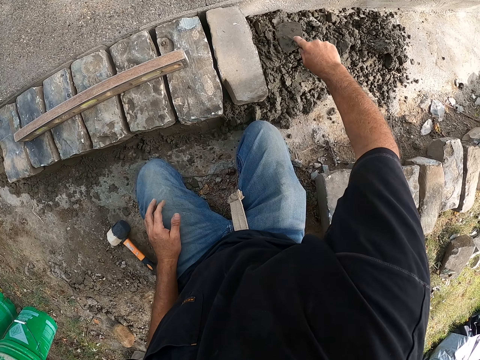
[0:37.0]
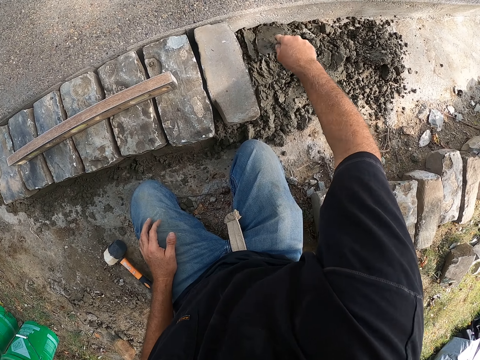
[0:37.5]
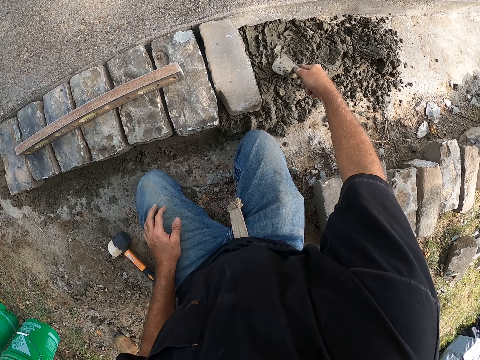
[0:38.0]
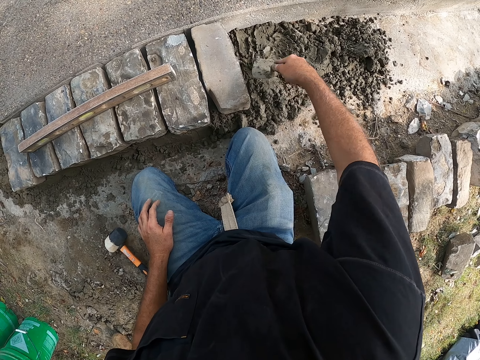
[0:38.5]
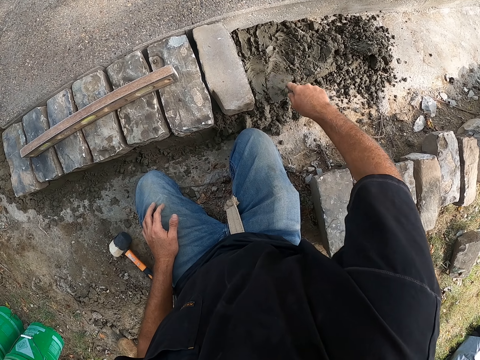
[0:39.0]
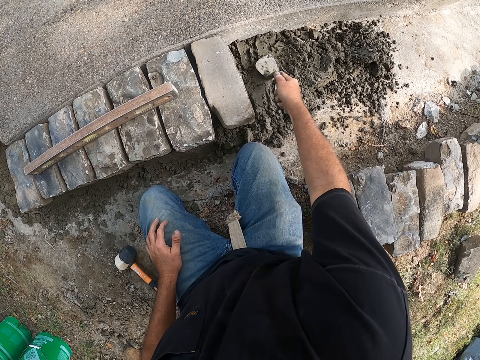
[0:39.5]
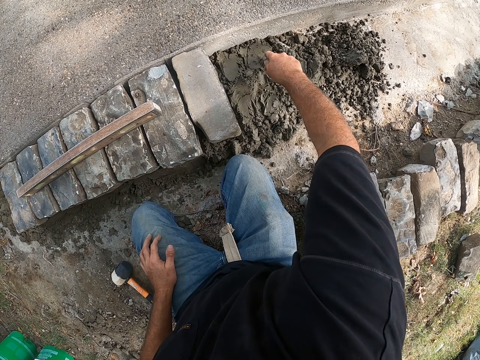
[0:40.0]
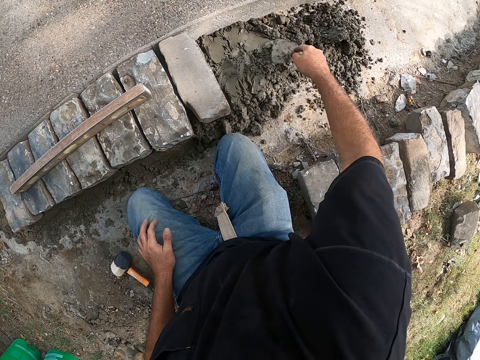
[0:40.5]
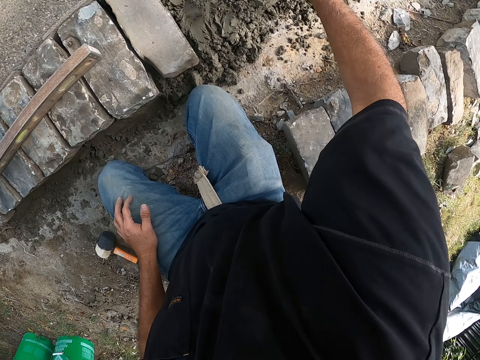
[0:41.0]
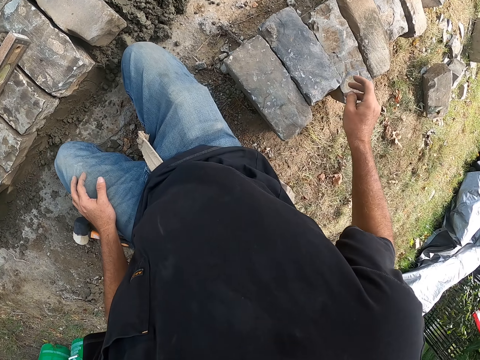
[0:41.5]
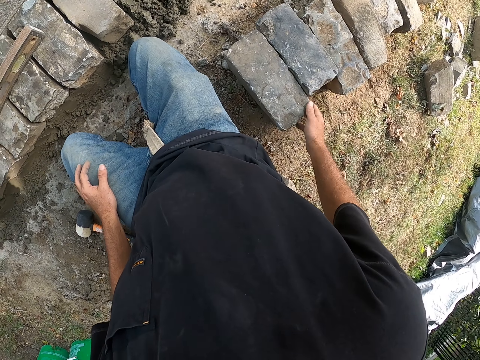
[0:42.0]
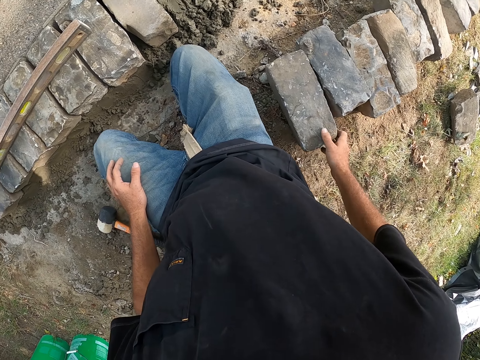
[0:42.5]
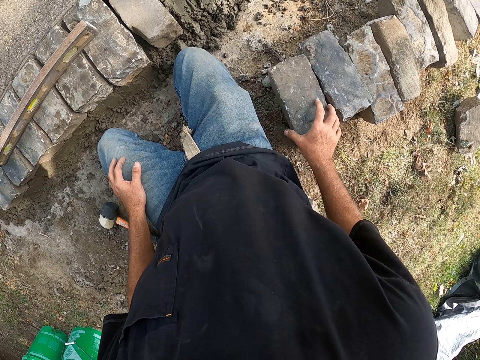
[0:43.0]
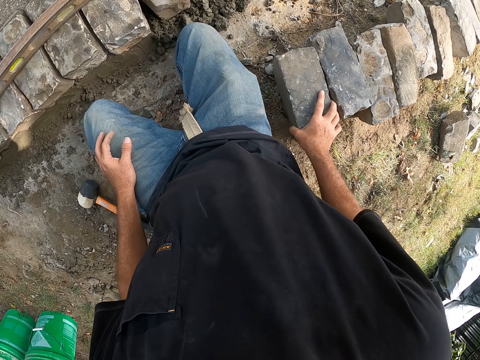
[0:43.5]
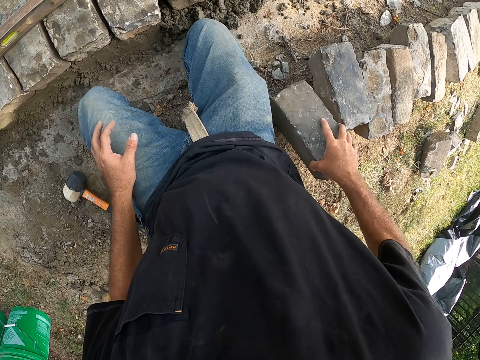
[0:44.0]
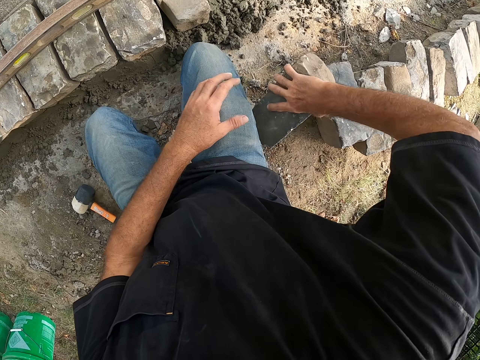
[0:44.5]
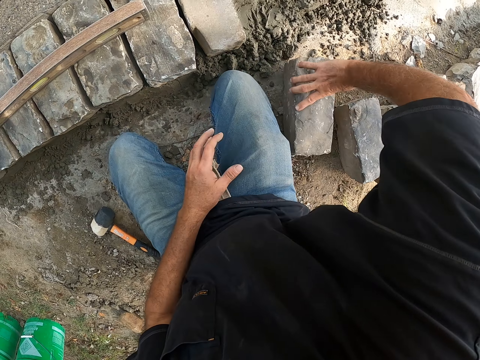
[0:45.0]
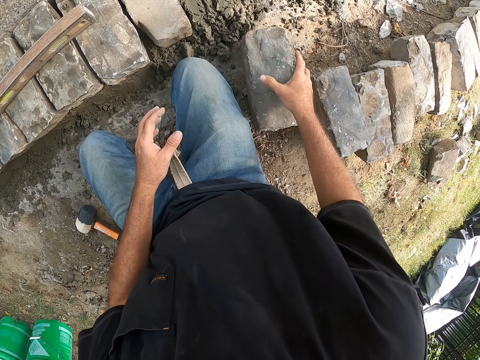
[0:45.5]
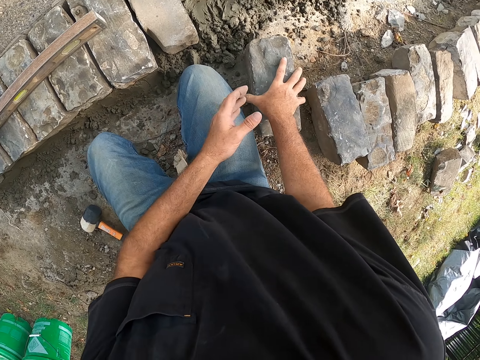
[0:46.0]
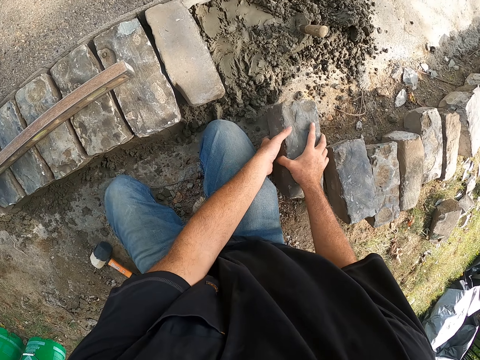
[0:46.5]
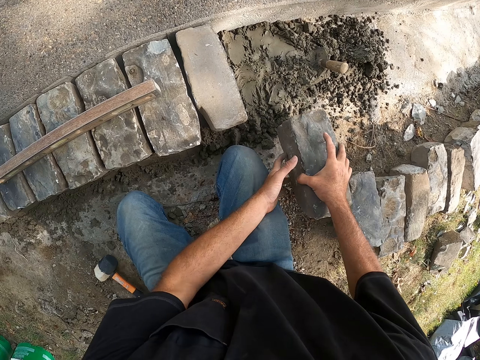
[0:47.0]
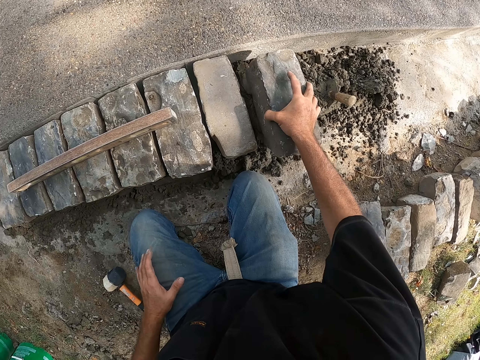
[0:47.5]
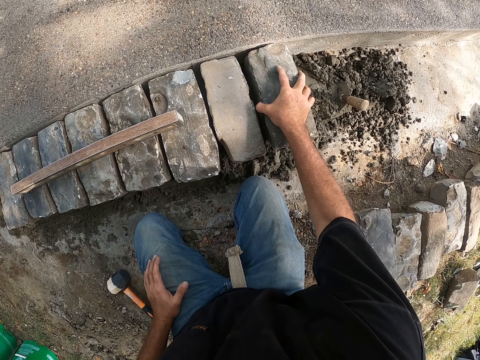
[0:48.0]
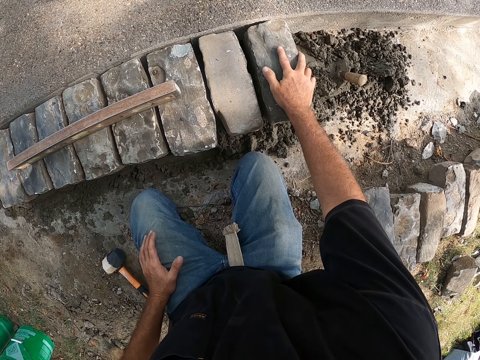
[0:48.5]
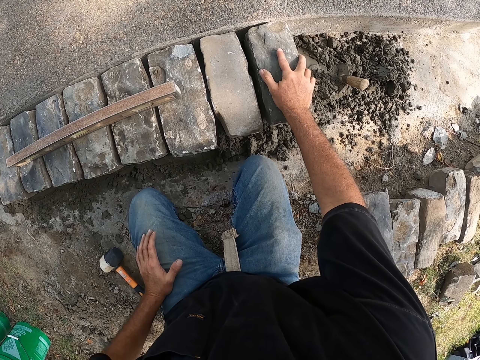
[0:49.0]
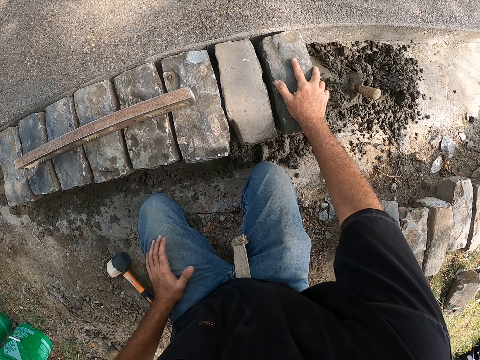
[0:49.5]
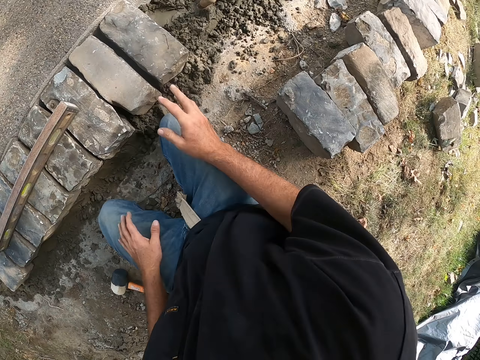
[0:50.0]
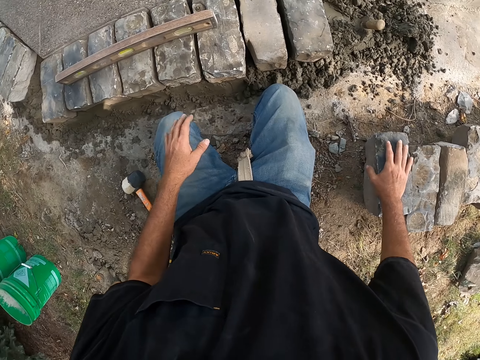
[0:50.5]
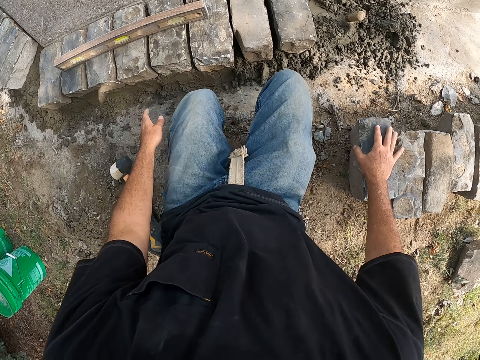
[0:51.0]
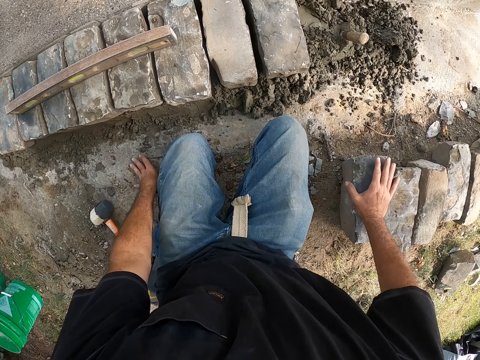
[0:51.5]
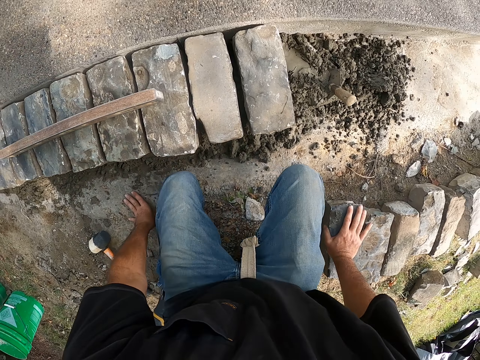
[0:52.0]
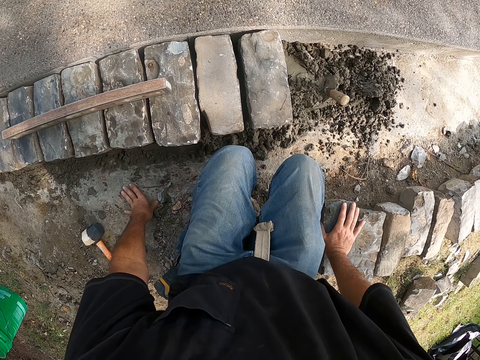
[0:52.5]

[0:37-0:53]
The camera wearer dips a trowel in the mortar. They put a building stone on the mortar and put down the trowel on the ground. They pick up a block from the ground and put down the block on the ground. They adjust the building stone on the mortar. They move aside. They look around a construction site.

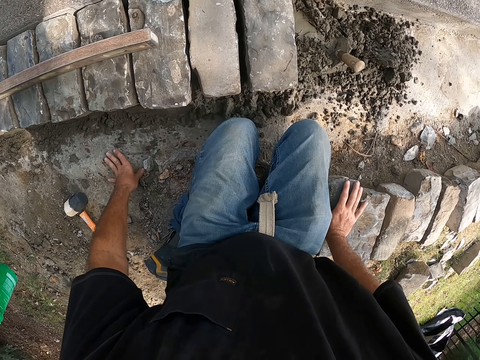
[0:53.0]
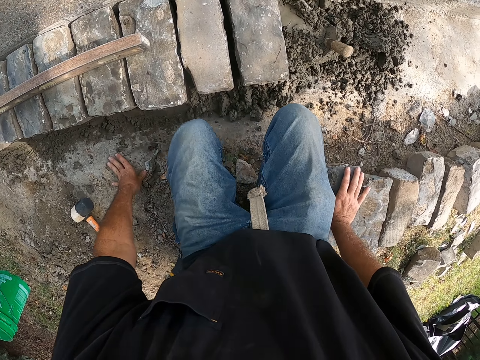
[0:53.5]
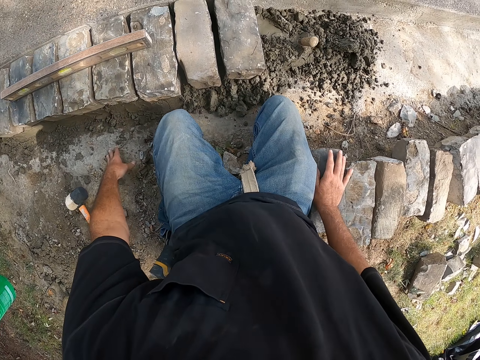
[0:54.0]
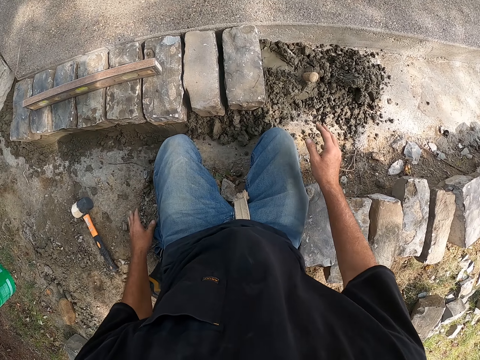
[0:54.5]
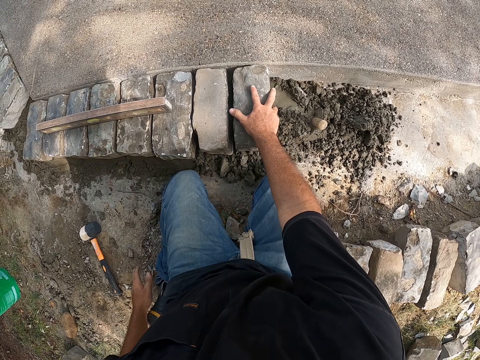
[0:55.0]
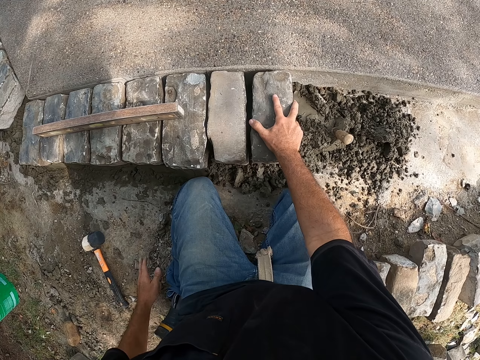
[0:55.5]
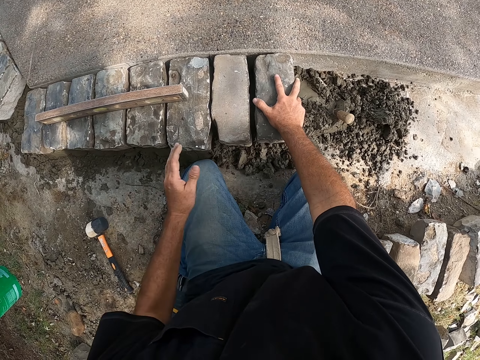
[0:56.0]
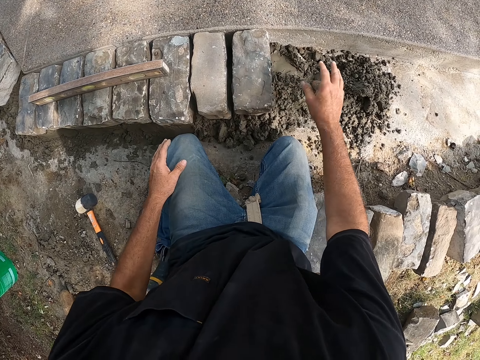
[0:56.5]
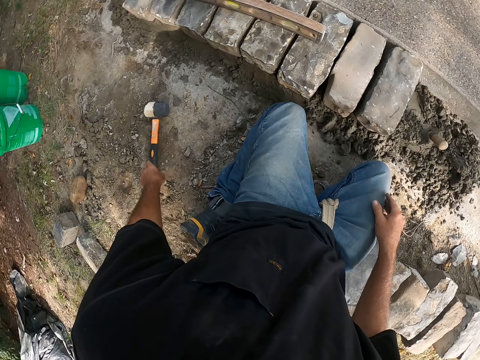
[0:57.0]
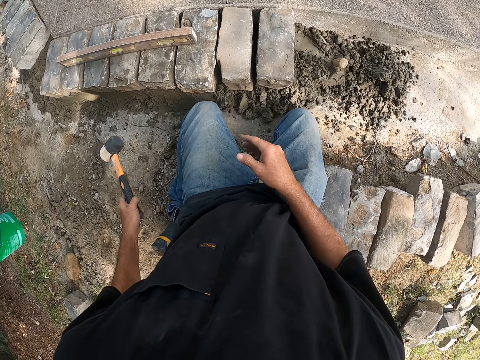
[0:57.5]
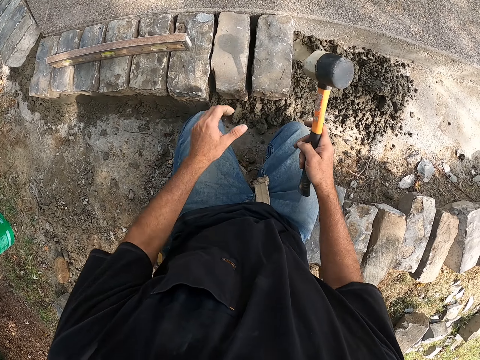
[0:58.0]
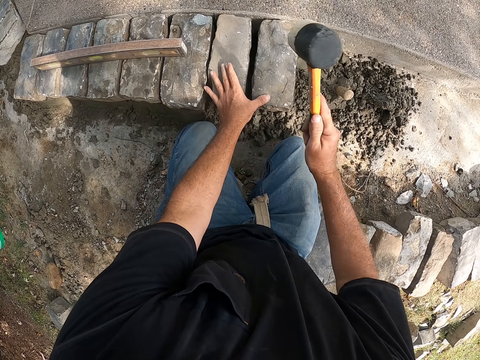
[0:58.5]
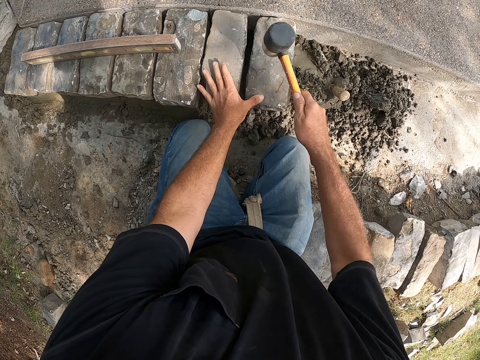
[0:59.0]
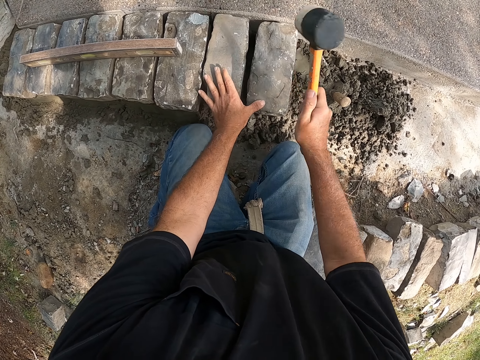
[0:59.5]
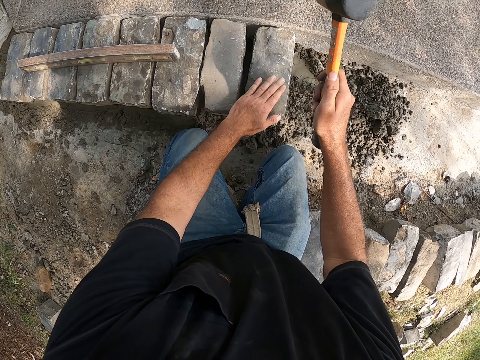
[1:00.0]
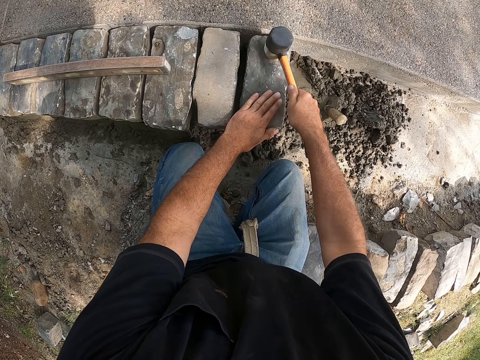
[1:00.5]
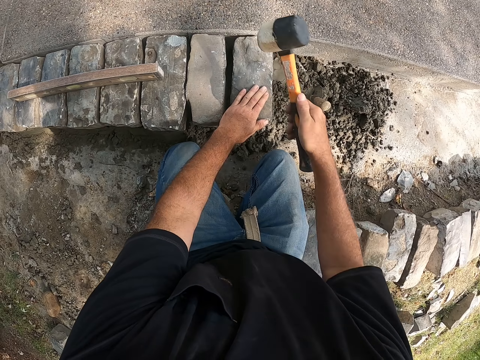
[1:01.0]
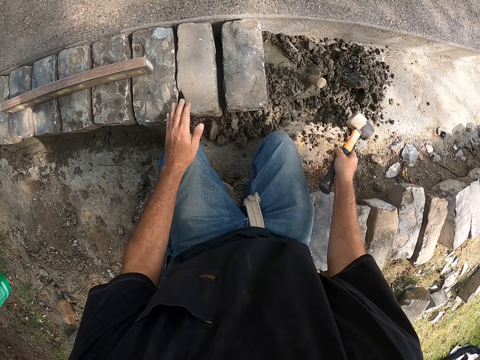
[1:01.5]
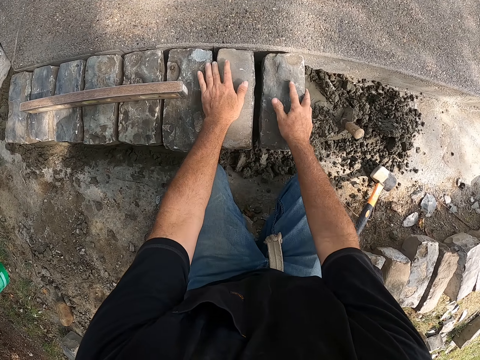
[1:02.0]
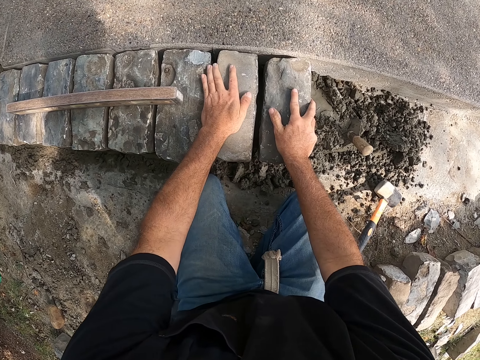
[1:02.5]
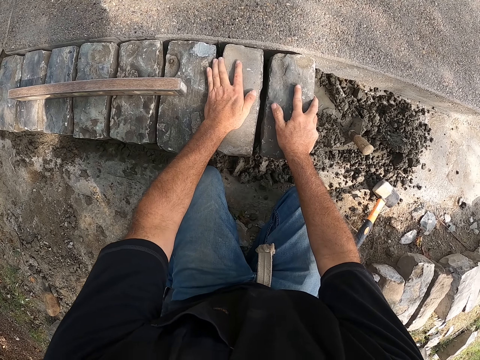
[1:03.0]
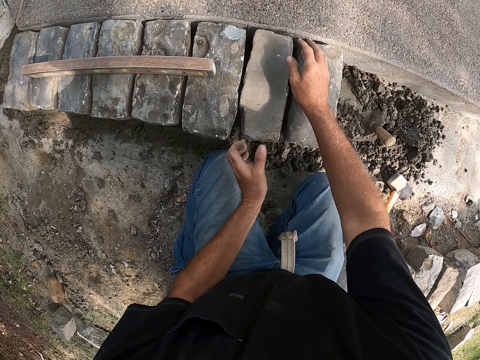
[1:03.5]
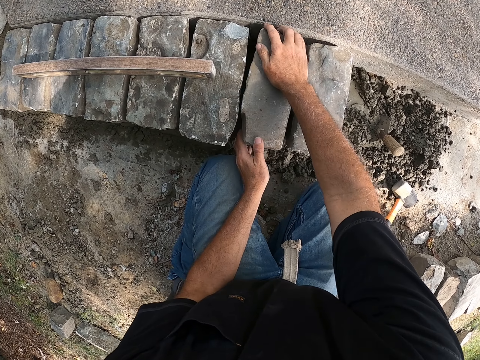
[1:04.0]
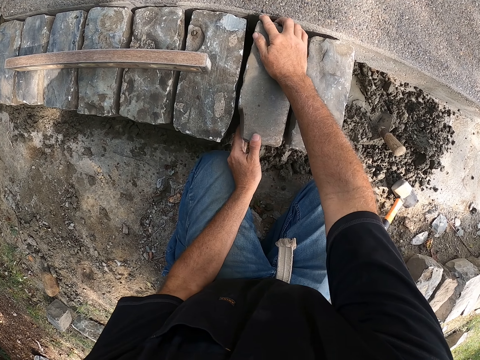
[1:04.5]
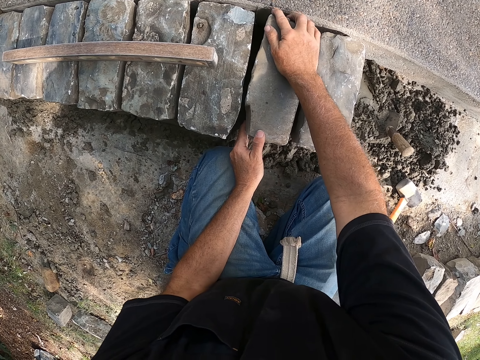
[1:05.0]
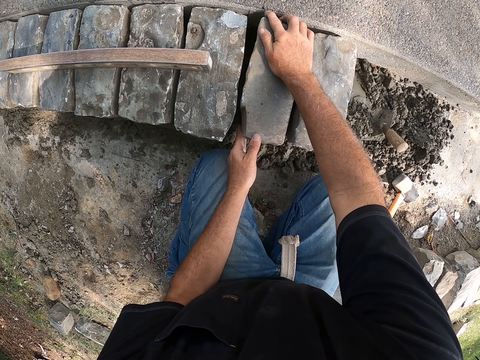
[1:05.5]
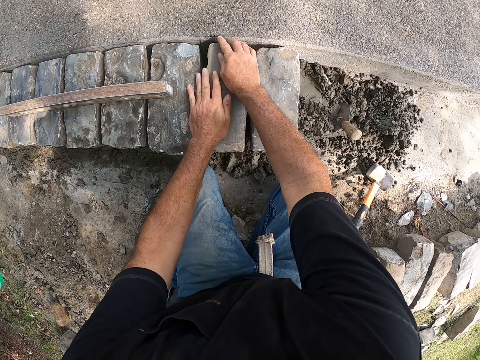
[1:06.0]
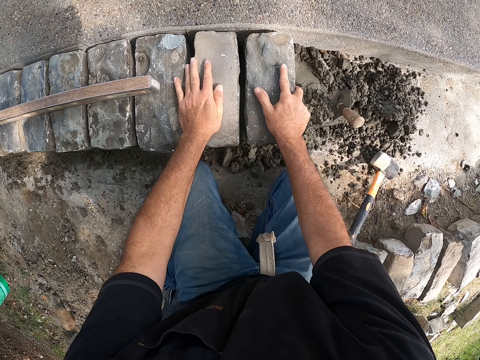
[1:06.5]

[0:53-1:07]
The camera wearer moves around on the ground. They adjust the building stone on the mortar. They pick up the hammer from the ground. They hit the building stone with the hammer. They put down the hammer on the ground. They adjust the building stone on the mortar.
